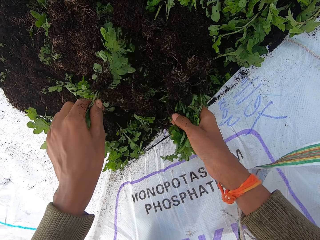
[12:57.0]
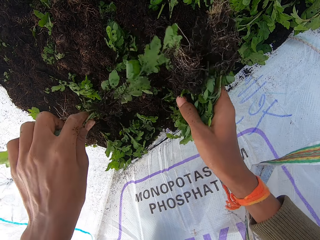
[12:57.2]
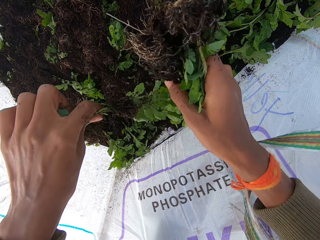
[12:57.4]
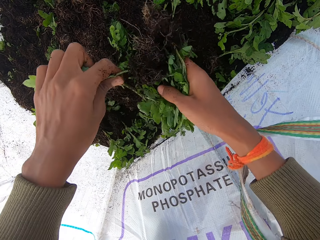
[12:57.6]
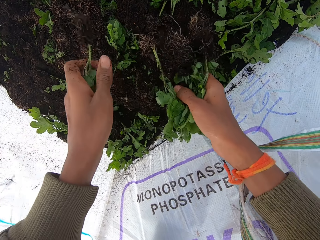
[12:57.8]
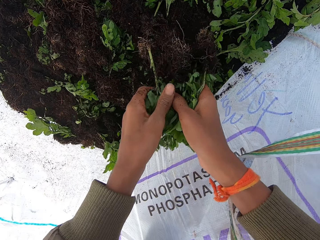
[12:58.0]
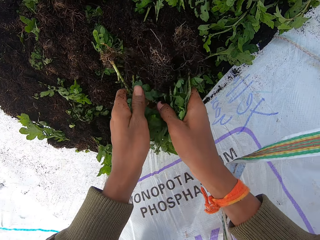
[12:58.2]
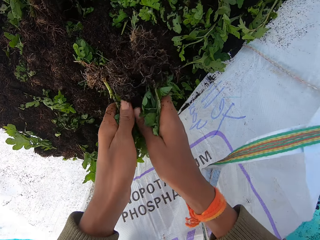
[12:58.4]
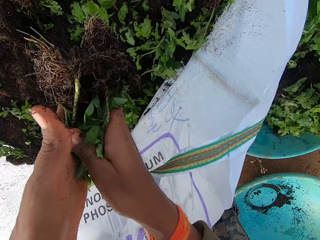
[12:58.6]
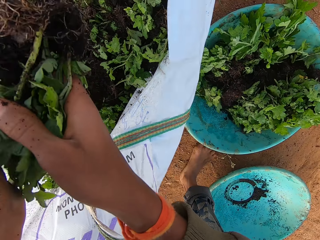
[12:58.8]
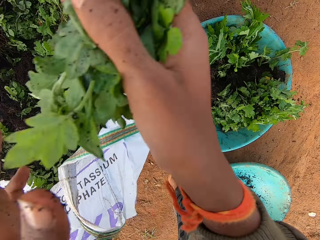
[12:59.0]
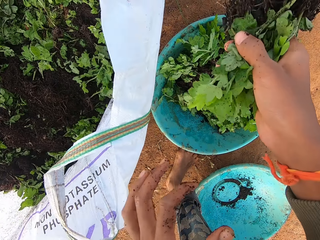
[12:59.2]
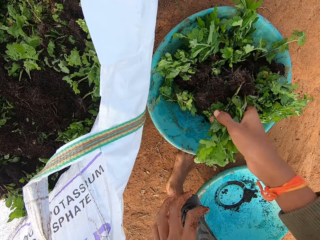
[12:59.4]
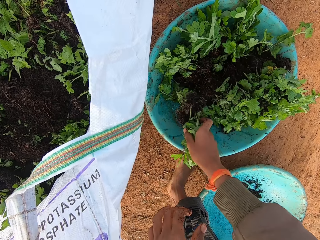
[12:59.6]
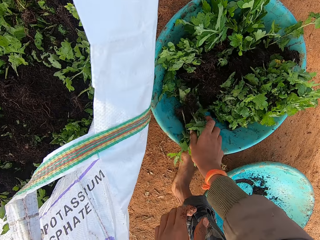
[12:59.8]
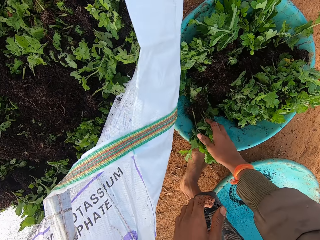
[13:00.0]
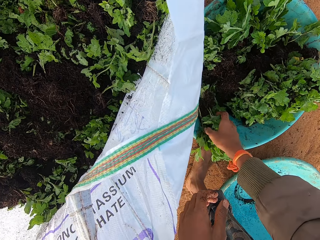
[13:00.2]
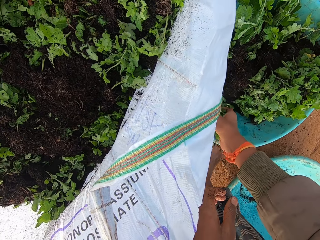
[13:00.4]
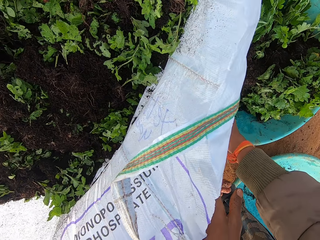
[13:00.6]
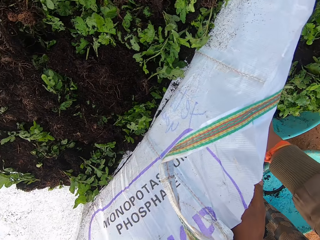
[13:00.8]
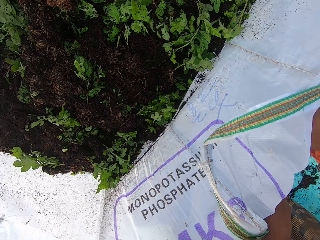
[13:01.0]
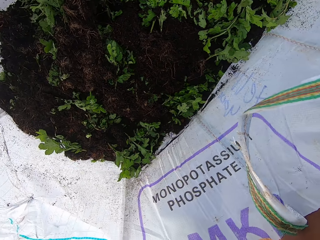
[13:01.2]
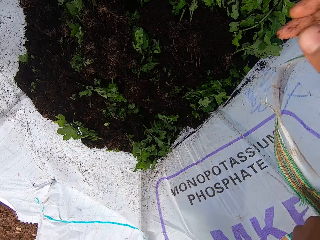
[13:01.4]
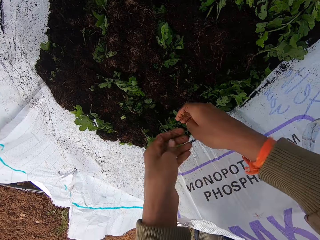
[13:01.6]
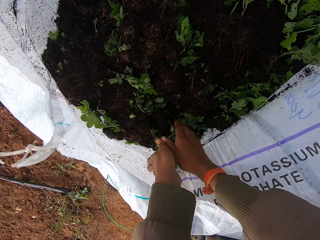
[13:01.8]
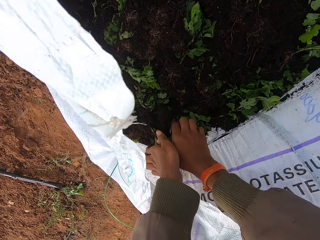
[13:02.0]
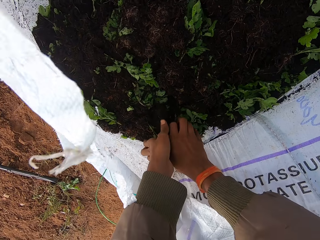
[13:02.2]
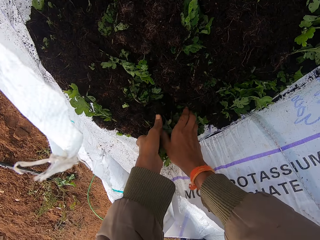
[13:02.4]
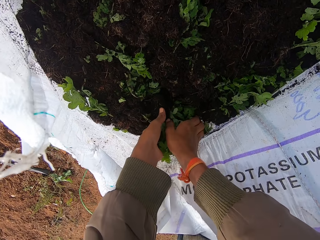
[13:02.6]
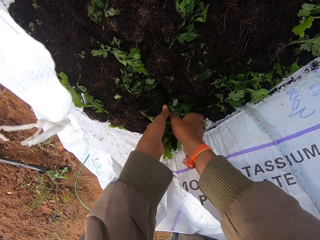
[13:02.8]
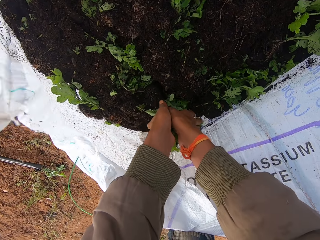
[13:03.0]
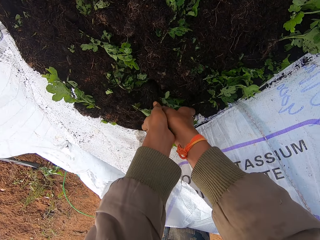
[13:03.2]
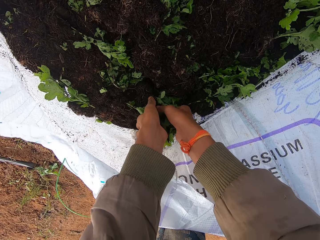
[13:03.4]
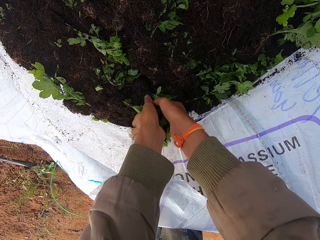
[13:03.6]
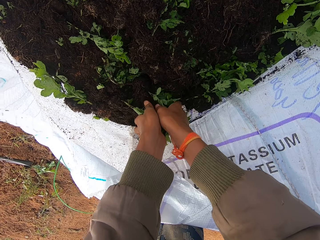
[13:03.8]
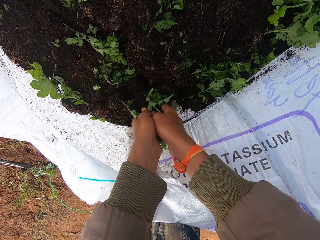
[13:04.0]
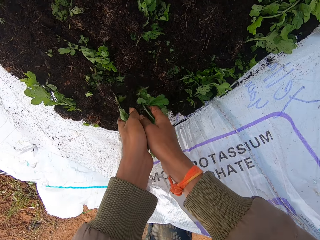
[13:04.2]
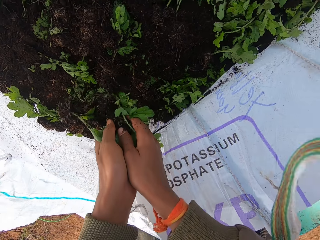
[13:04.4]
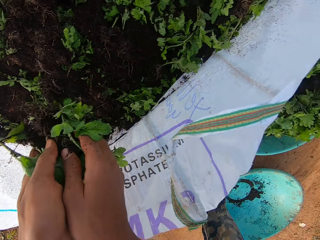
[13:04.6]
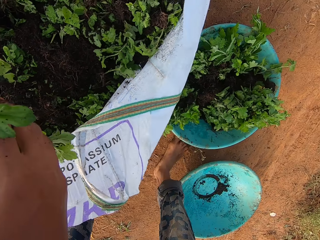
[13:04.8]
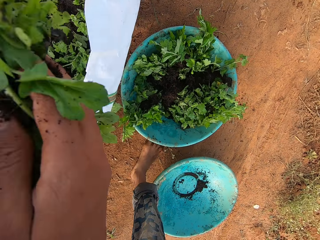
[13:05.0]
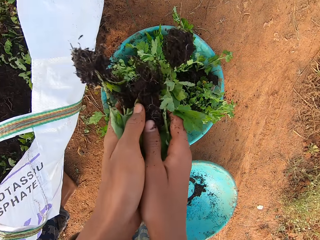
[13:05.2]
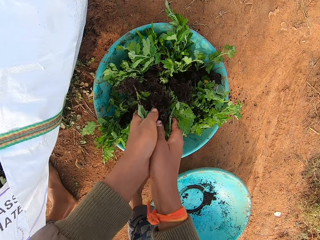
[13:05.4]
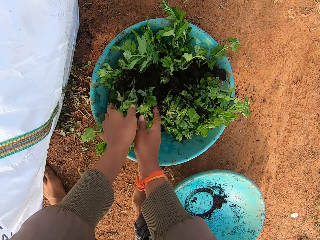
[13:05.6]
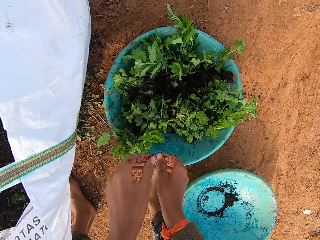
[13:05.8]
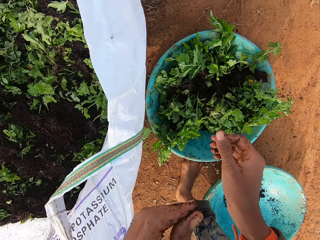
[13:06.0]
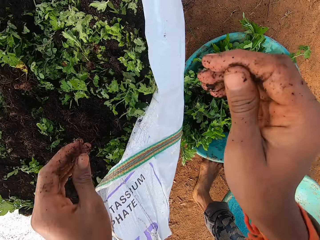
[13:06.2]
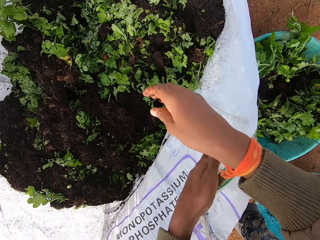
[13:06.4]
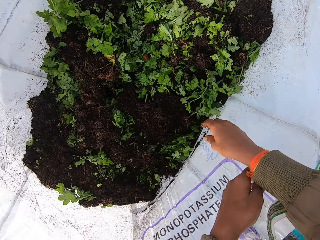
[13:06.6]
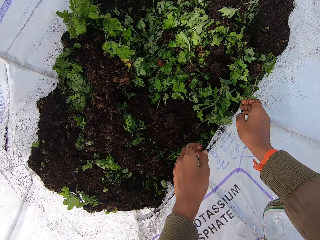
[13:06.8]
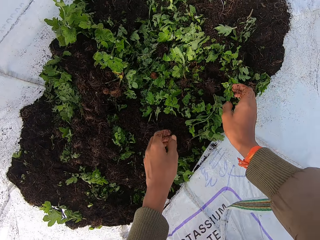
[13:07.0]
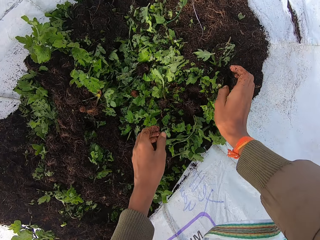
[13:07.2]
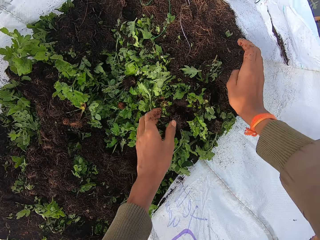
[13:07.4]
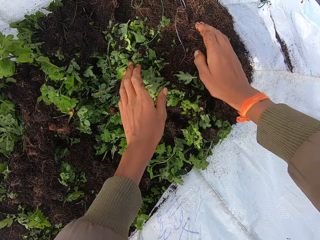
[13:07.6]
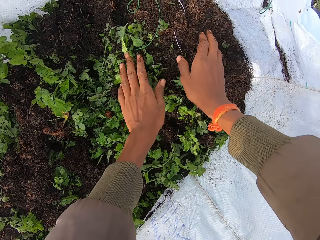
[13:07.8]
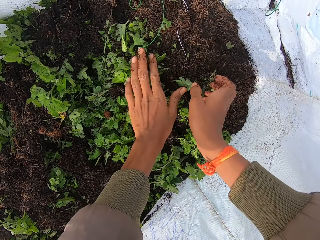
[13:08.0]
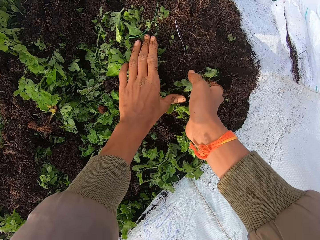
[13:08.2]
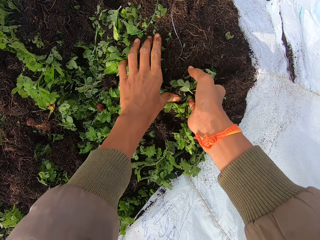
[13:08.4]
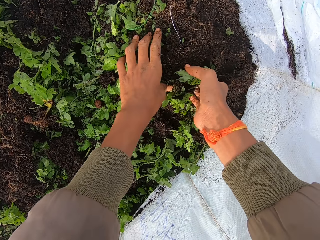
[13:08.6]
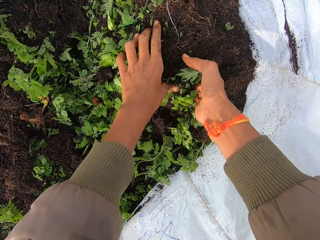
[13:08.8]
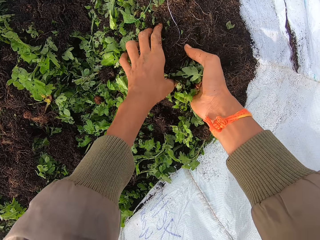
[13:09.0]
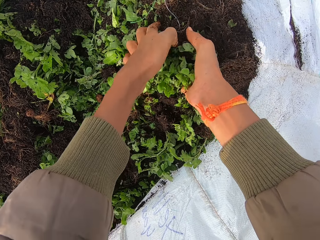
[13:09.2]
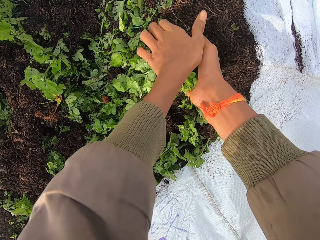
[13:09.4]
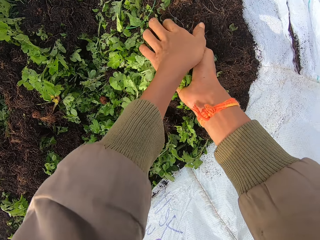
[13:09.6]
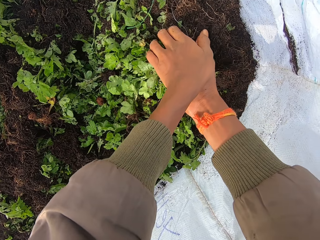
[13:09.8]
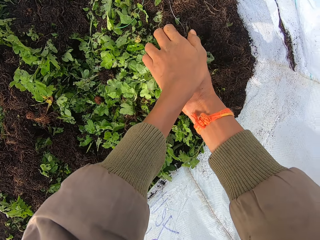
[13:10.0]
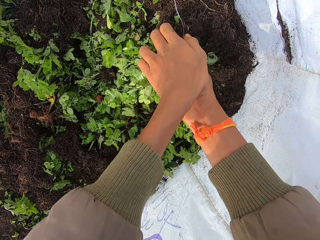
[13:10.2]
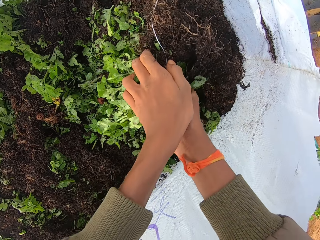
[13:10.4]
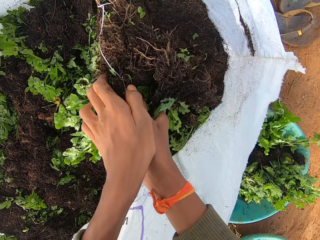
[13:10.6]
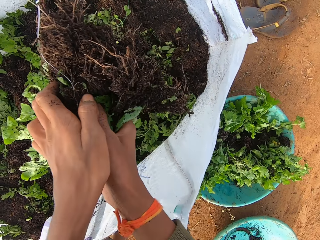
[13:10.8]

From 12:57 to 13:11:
The camera wearer passes a plant to his right hand with his left hand. He holds the plants in both hands. He places the plants in the bowl with both hands. He picks some plants from the bag with both hands. He places the plants in the bowl with both hands. He moves the bag handle with his left hand. He picks some plants from the bag with both hands.

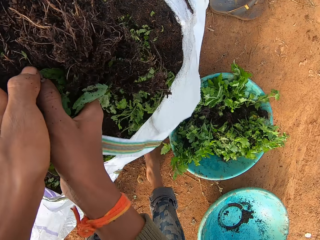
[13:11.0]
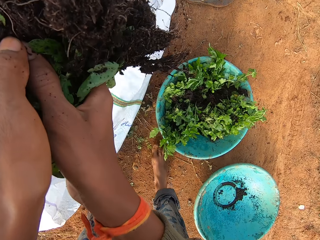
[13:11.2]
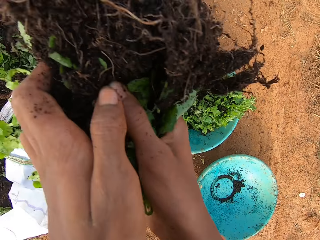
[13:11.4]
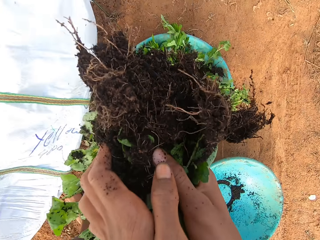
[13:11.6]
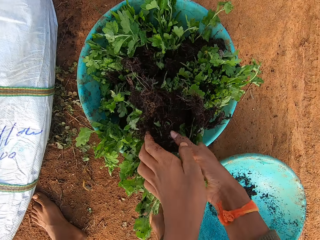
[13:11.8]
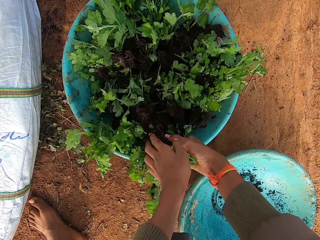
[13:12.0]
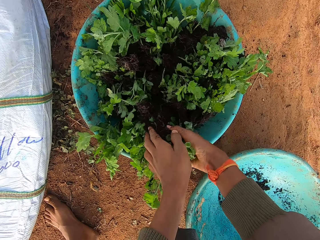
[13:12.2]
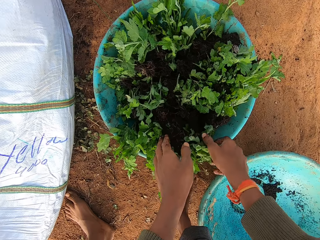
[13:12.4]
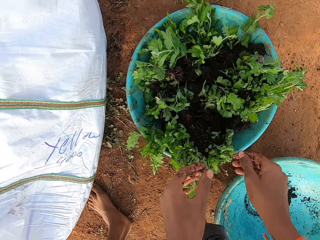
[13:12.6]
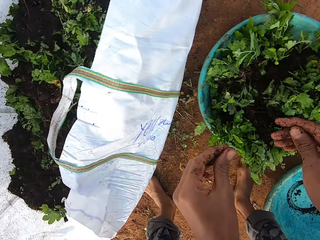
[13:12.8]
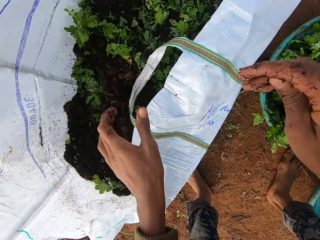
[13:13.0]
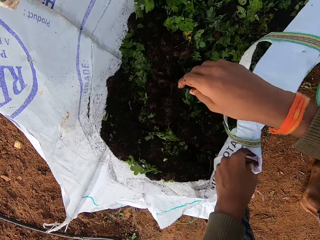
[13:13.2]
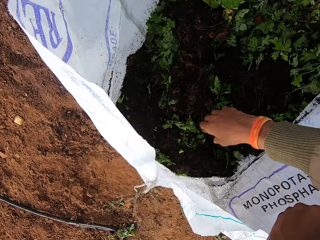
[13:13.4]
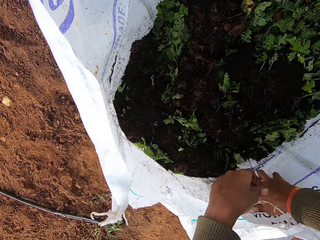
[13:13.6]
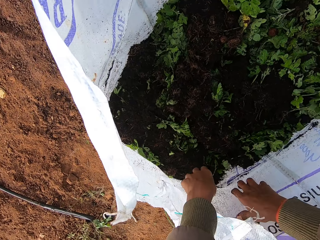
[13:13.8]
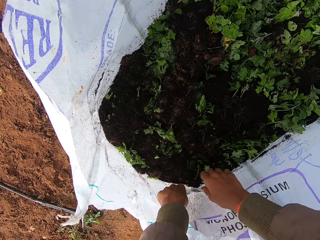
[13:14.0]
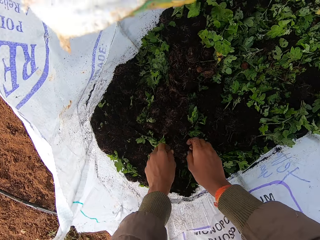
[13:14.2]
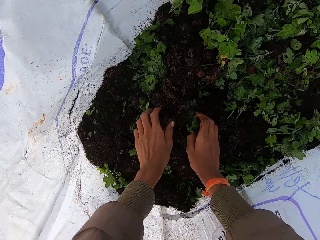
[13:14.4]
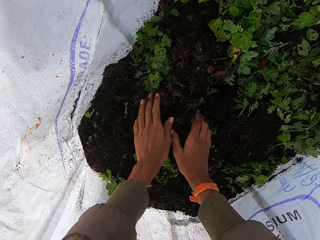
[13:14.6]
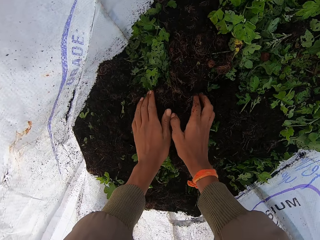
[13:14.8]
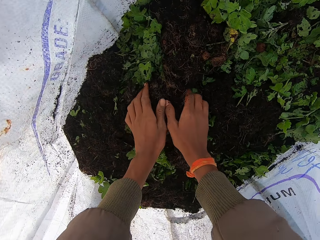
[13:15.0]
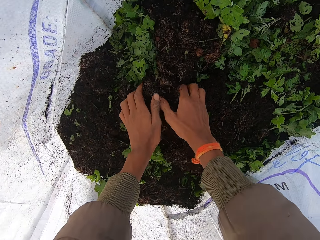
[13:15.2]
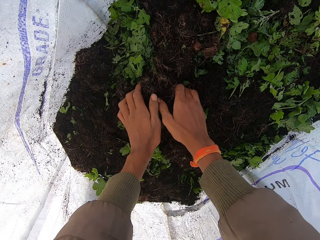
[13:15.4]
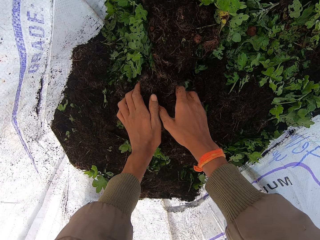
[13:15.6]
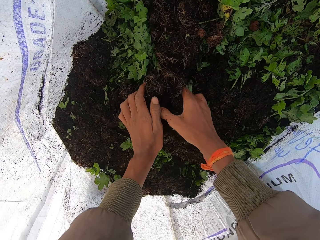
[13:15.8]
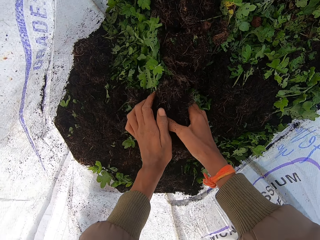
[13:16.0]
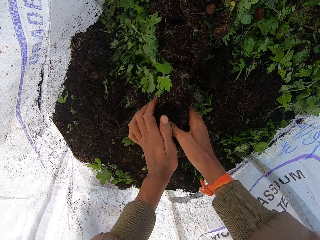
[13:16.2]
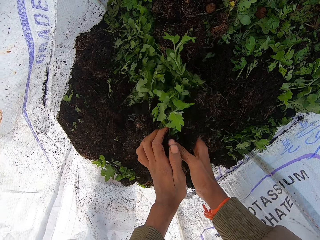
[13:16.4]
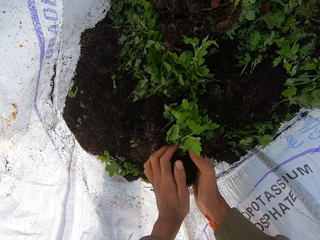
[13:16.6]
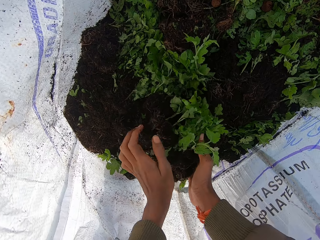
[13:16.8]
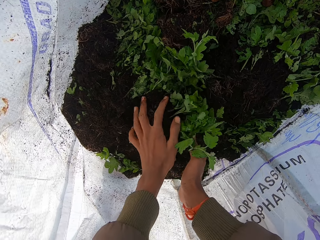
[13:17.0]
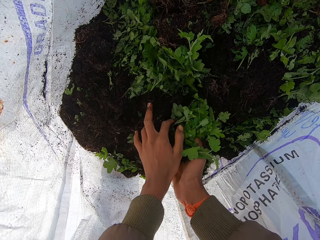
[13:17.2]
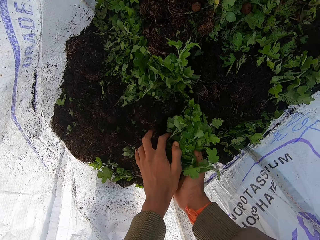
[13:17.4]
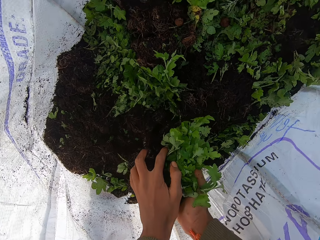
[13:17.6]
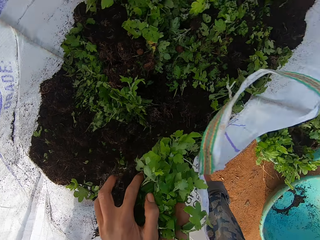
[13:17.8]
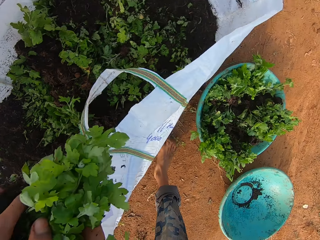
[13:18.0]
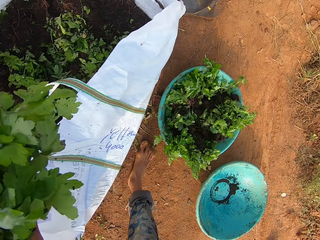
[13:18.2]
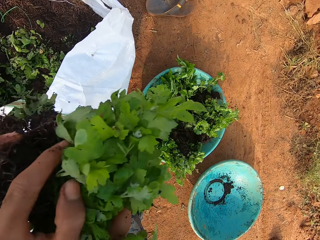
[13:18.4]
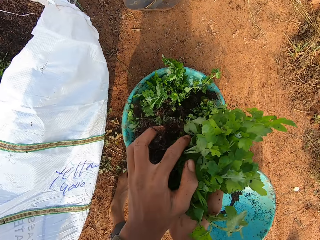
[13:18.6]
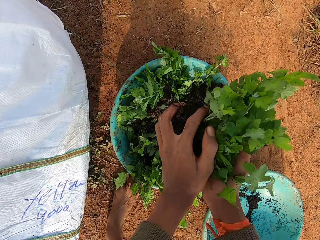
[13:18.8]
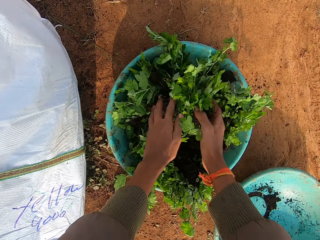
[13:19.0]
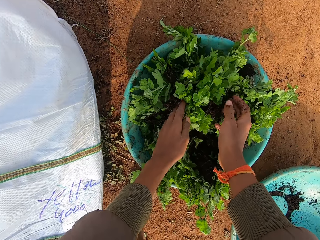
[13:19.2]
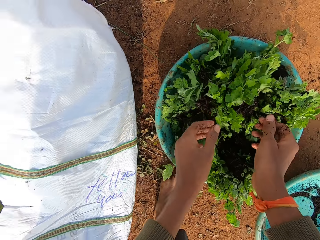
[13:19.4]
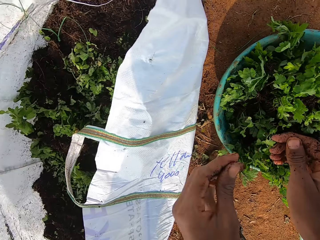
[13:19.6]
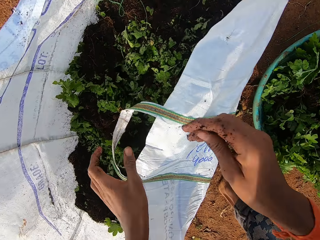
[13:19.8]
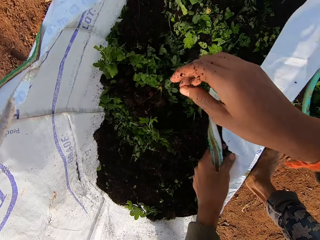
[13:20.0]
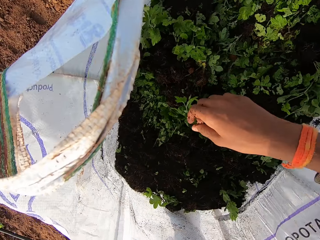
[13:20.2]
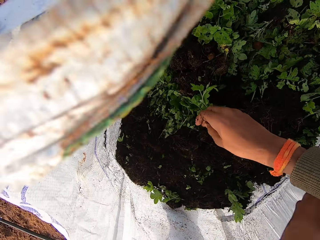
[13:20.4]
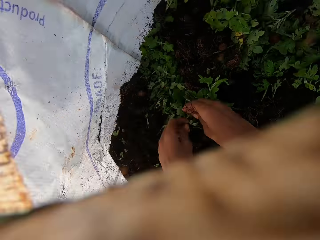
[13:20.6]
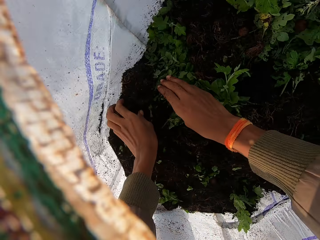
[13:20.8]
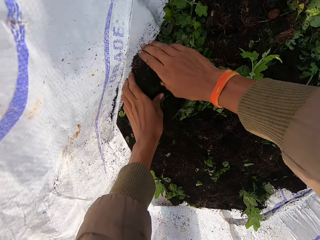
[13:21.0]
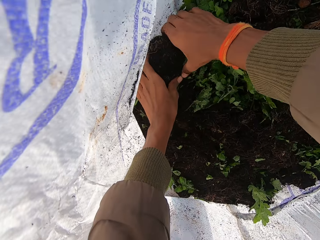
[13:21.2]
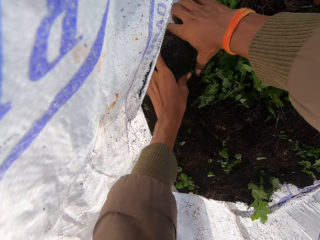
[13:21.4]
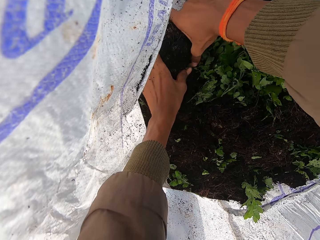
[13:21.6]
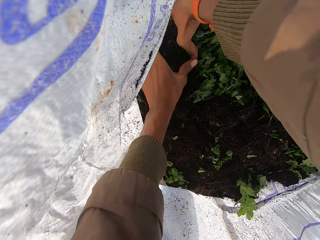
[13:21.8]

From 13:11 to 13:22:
The camera wearer places the plants in the bowl with both hands. He moves the bag handle with his left hand. He moves the bag with his right hand. He picks some plants from the bag with both hands. He places the plants in the bowl with both hands. He moves the bag handle with his left hand. He picks some plants from the bag with both hands.
